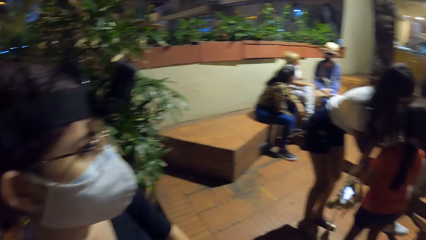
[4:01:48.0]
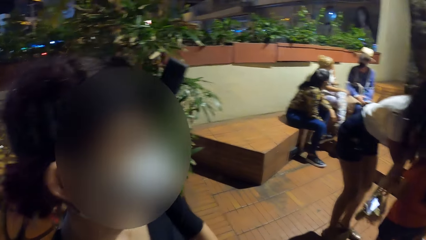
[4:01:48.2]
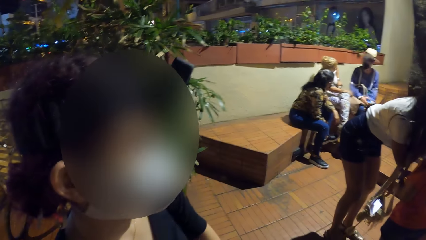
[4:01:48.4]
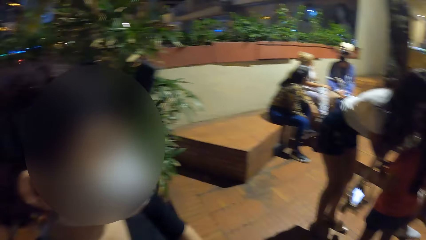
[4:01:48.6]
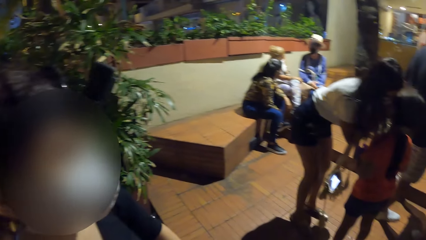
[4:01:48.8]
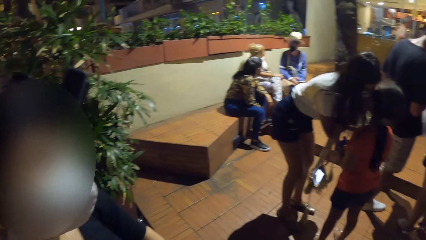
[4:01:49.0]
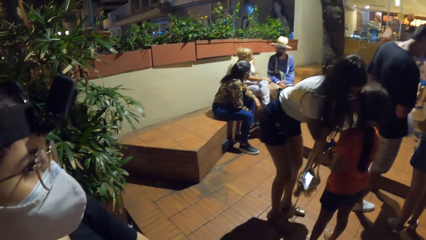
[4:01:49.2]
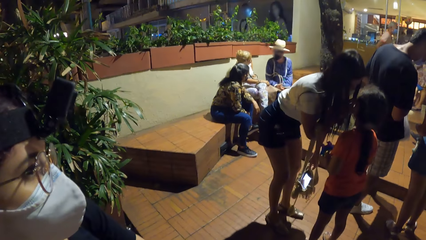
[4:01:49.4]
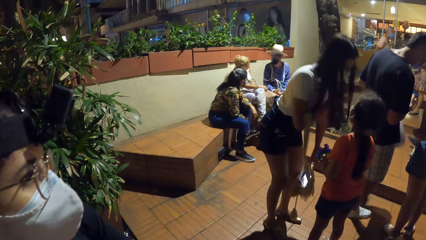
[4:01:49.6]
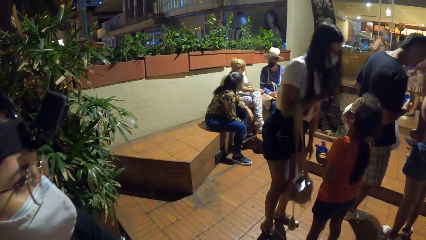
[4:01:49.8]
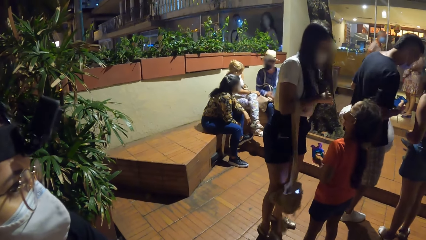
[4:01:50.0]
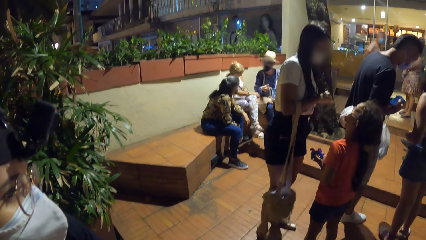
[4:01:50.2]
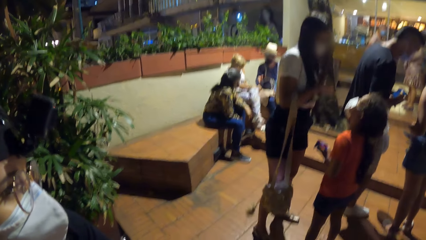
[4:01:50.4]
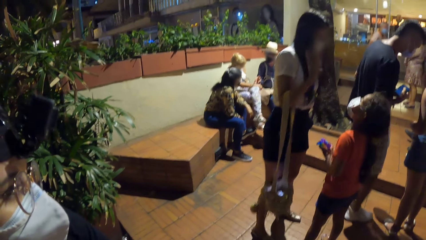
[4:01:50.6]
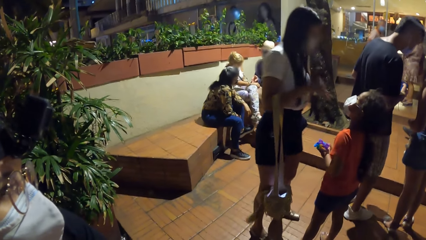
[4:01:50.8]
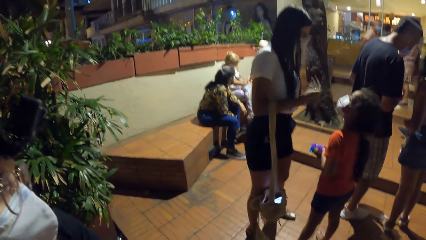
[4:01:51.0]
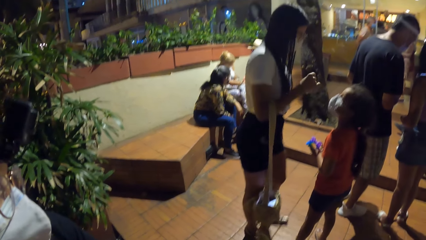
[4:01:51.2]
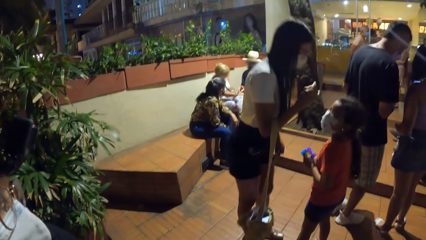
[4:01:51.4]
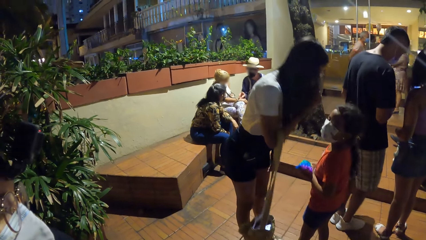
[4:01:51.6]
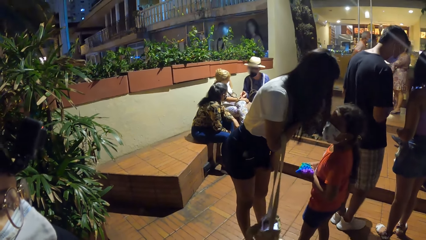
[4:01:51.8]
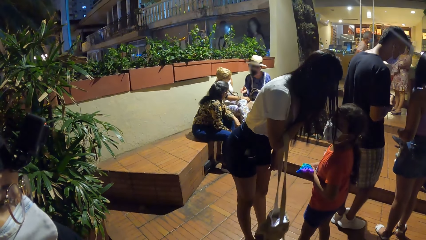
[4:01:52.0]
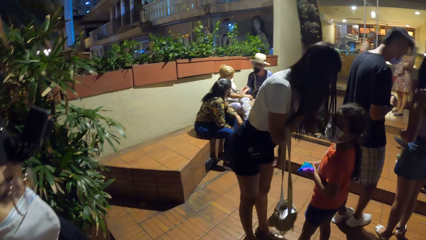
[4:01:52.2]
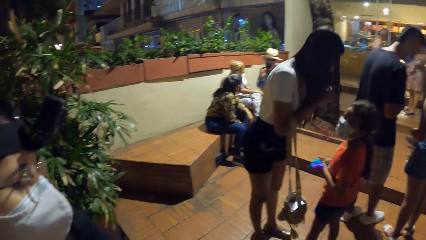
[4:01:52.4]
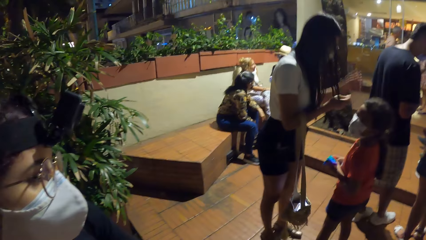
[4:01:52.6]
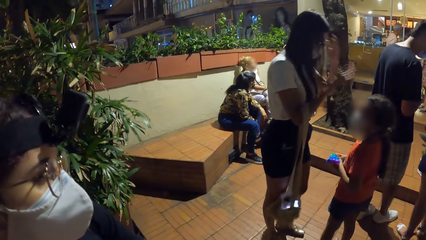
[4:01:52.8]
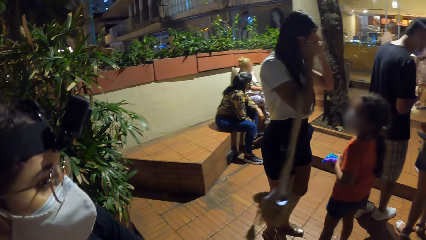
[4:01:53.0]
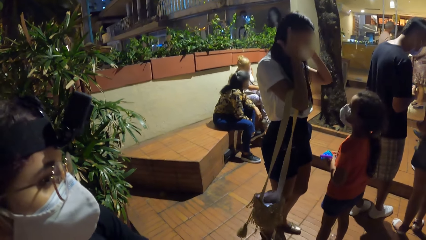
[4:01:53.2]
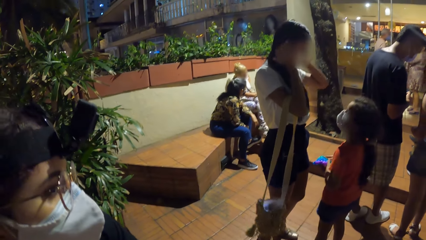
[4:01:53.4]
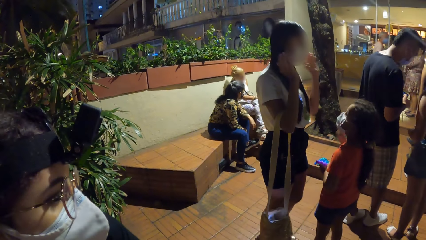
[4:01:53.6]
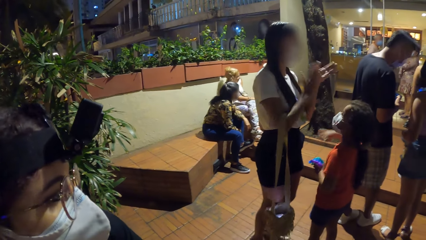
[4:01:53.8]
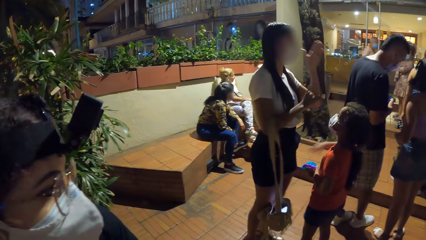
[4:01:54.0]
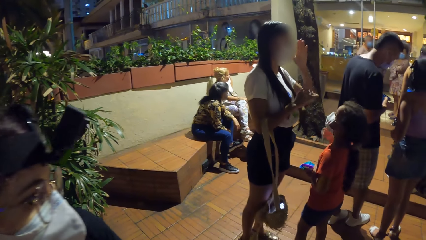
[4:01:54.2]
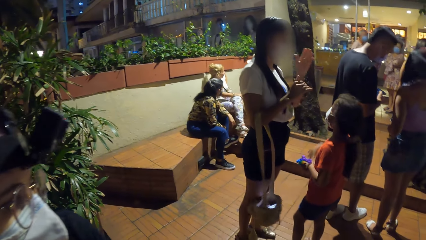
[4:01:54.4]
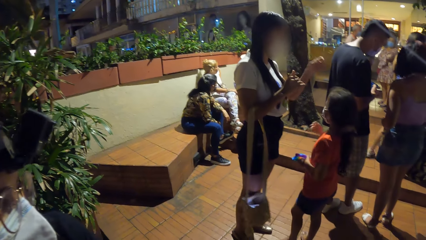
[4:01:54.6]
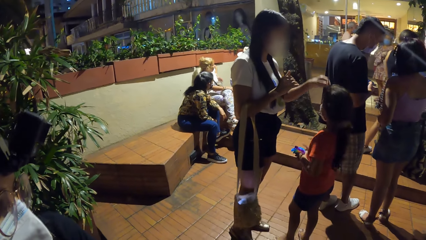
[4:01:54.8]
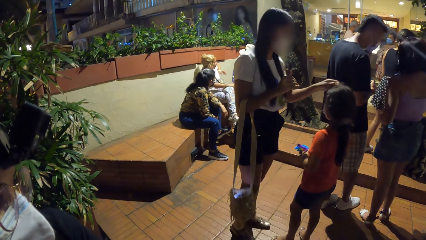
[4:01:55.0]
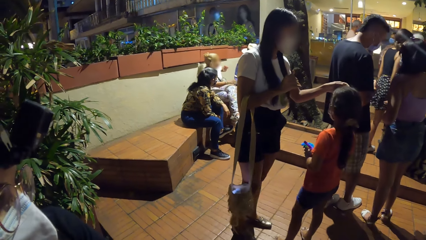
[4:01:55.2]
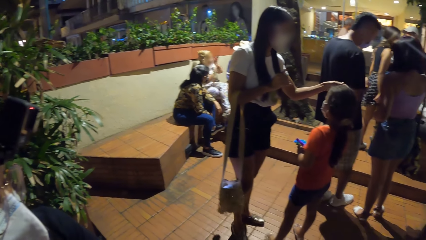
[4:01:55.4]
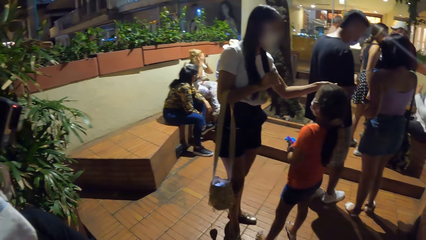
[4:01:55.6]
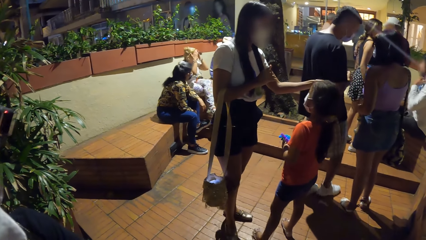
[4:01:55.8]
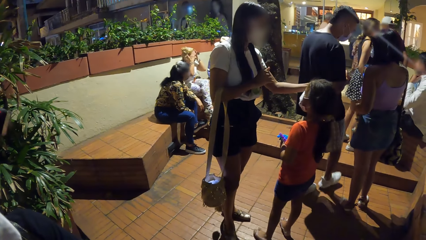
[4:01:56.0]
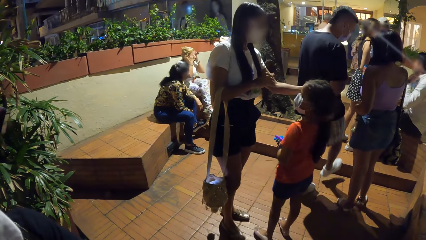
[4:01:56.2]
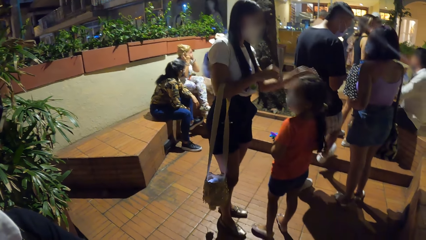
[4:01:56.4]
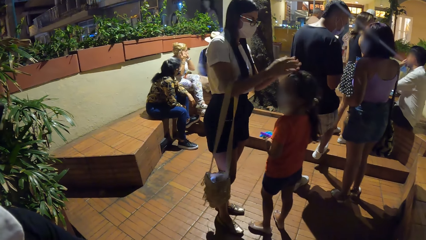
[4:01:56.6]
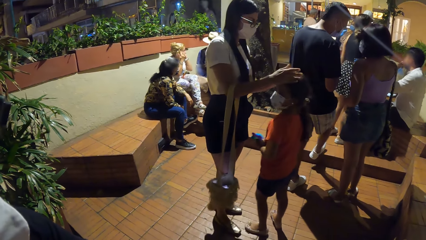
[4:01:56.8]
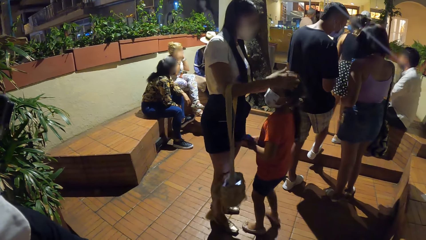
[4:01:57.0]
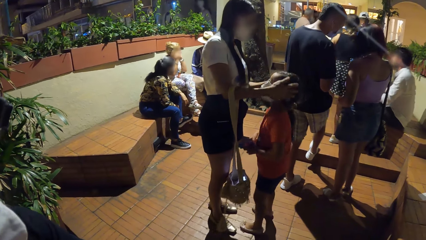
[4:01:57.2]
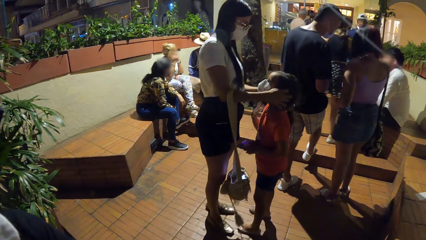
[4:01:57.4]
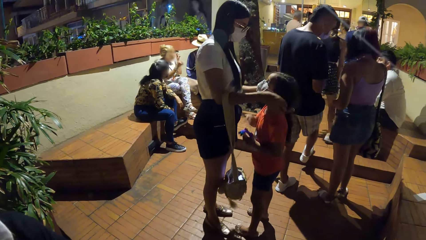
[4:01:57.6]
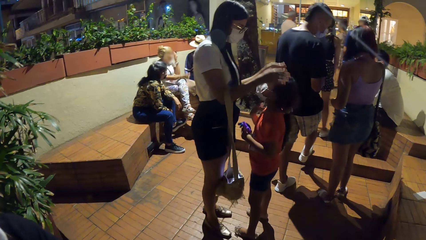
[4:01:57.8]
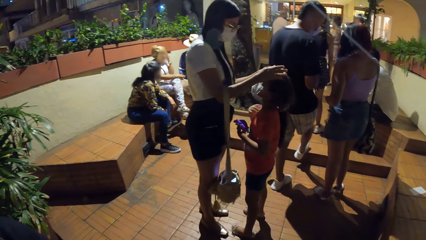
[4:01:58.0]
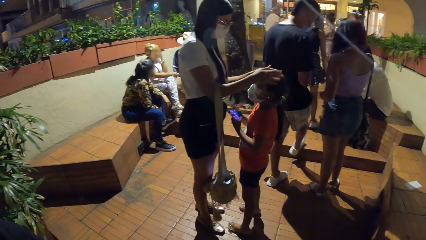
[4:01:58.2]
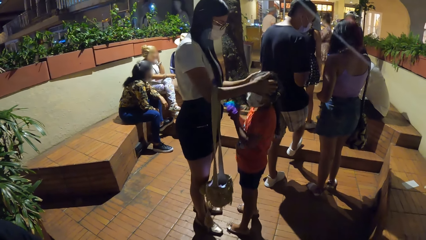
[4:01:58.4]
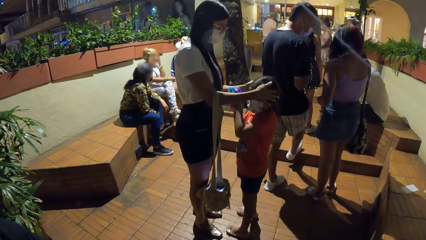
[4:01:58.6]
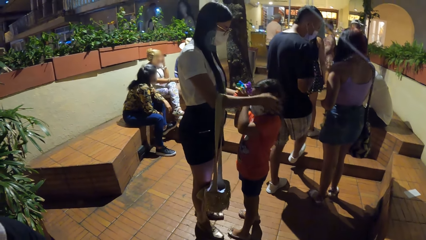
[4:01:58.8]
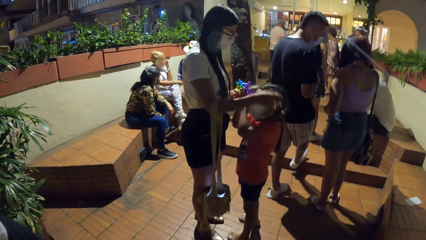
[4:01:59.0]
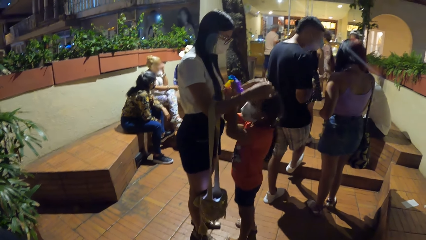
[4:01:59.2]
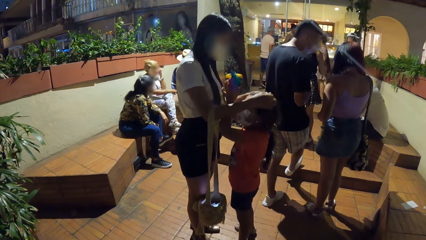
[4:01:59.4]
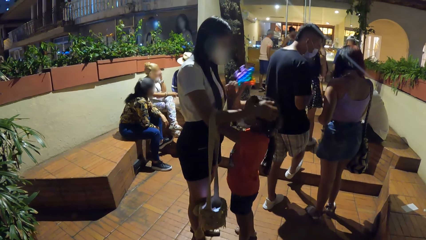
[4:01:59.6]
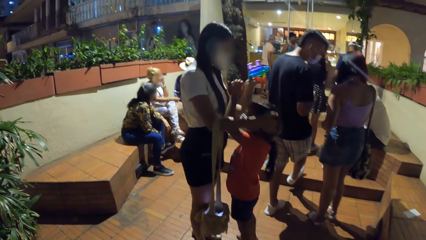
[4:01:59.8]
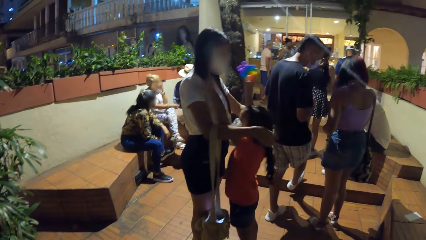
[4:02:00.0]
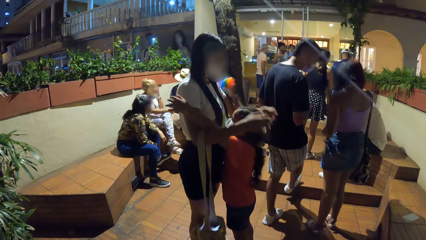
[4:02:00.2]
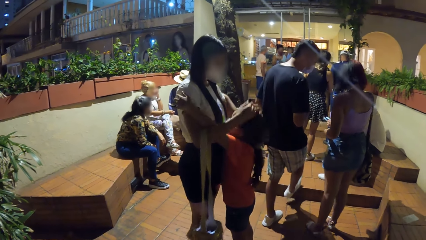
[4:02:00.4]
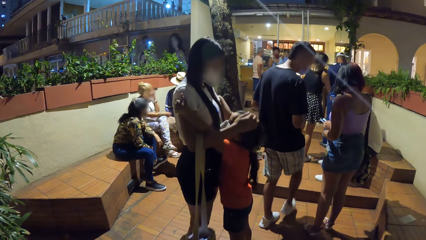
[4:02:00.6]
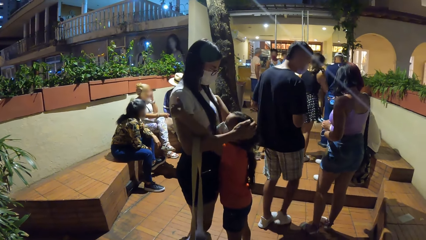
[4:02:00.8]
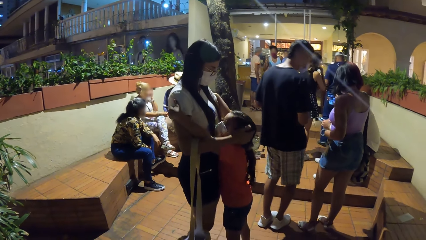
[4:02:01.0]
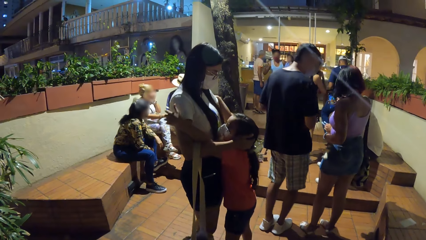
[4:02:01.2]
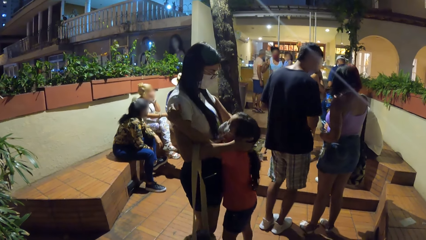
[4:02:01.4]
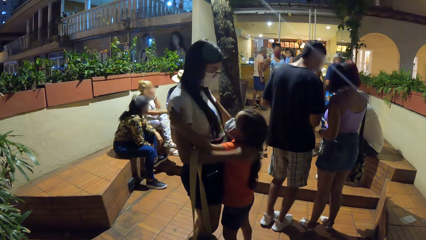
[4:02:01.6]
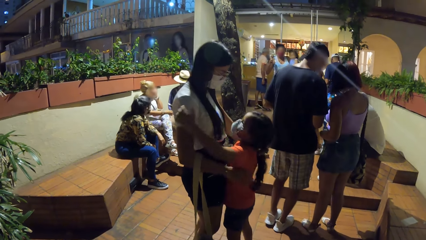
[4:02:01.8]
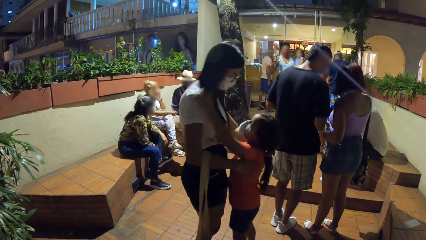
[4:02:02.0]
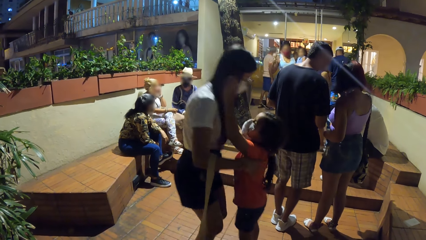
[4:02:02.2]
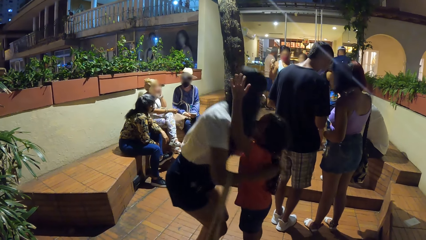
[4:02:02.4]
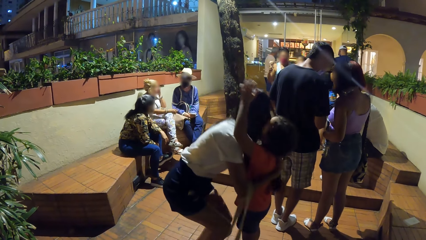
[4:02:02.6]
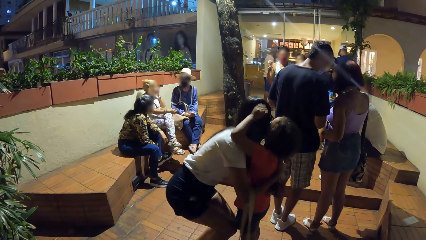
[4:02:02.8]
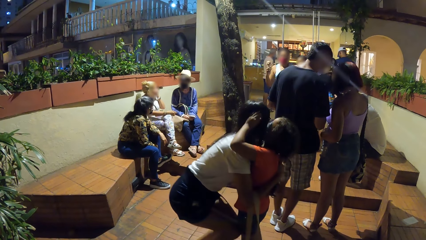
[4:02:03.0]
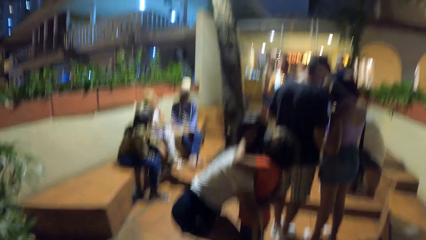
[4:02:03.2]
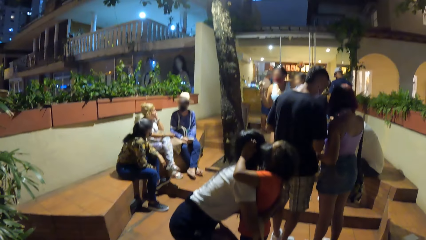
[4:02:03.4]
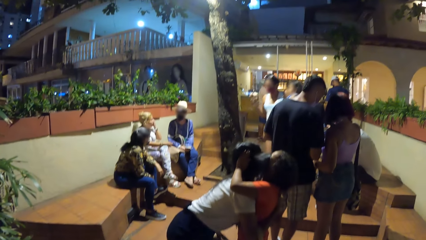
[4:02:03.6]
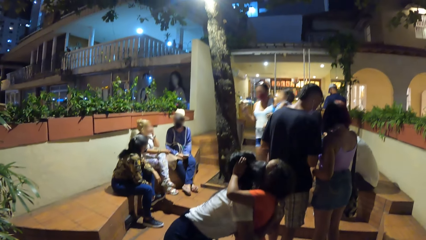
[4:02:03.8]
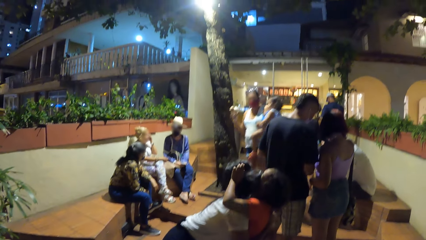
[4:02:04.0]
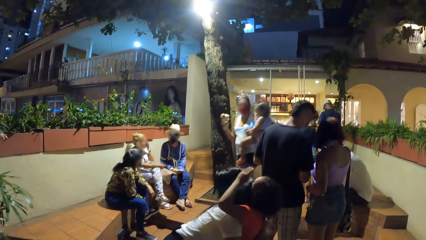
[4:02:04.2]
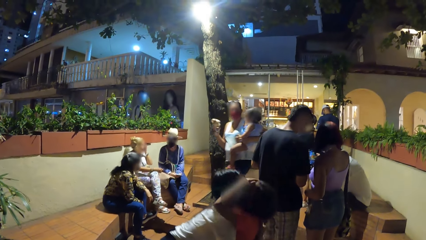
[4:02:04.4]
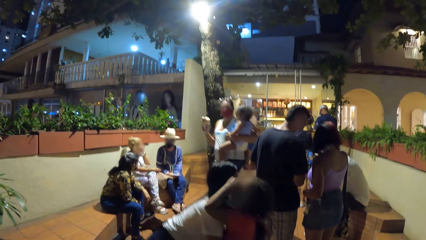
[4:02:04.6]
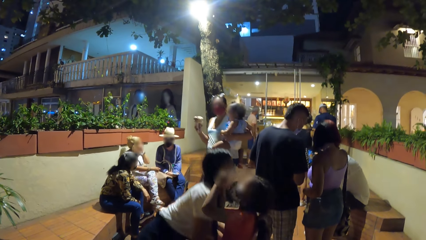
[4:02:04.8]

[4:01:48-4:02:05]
The woman interacts with the girl. The woman adjusts her hair with both hands. The woman rubs the girl's head with her left hand. The woman rubs the girl's head with both hands. The woman interacts with the girl.
